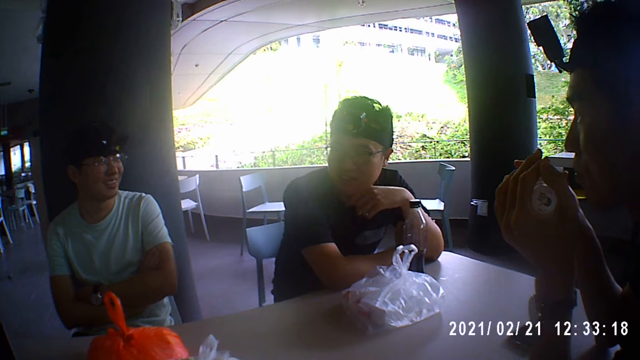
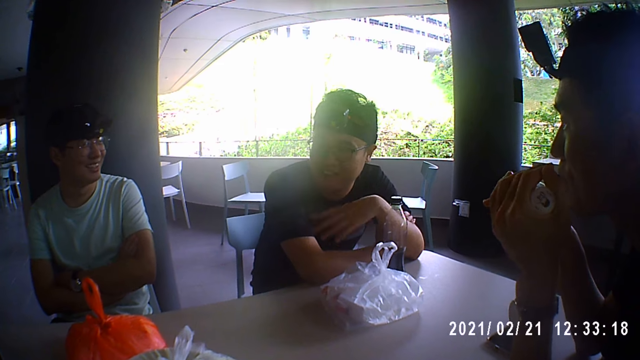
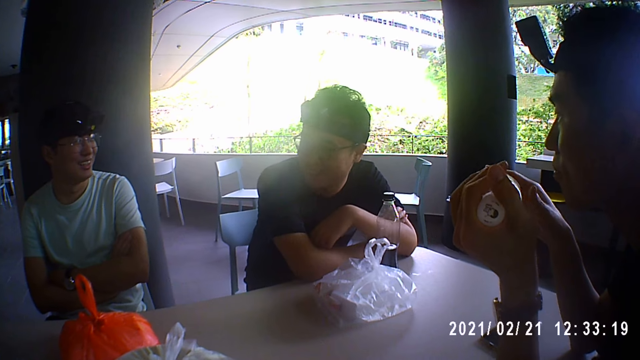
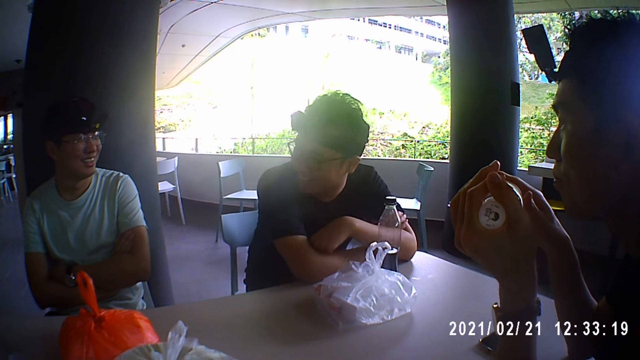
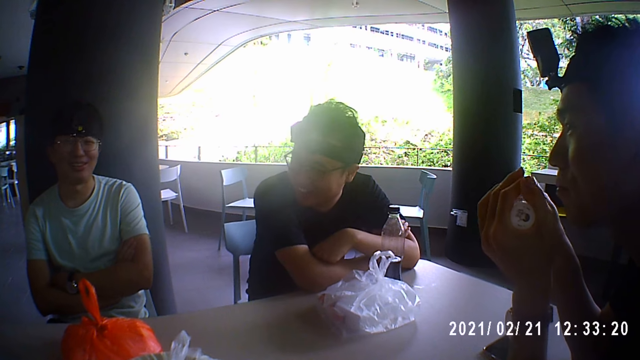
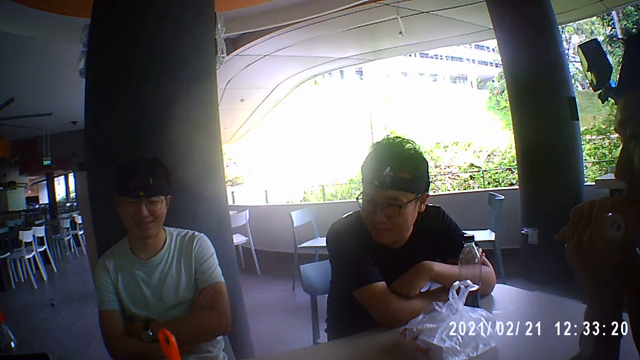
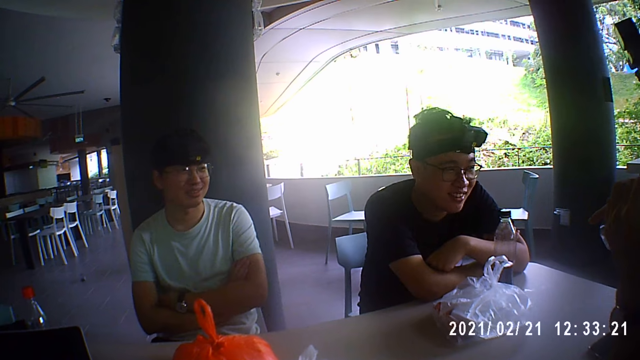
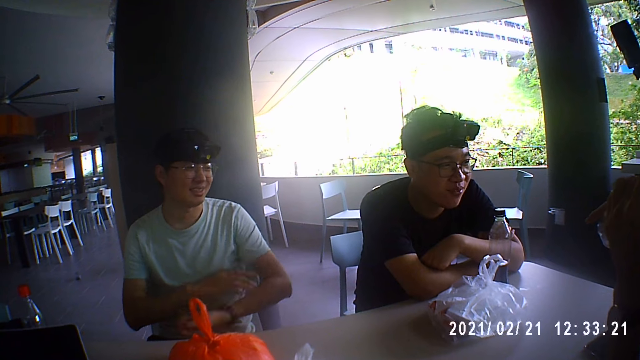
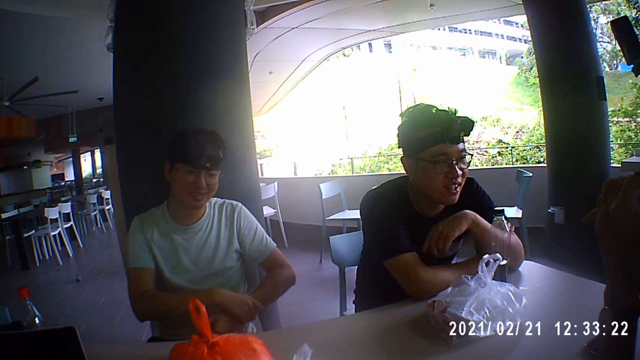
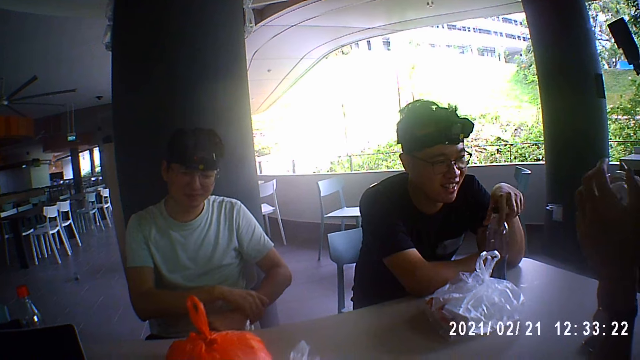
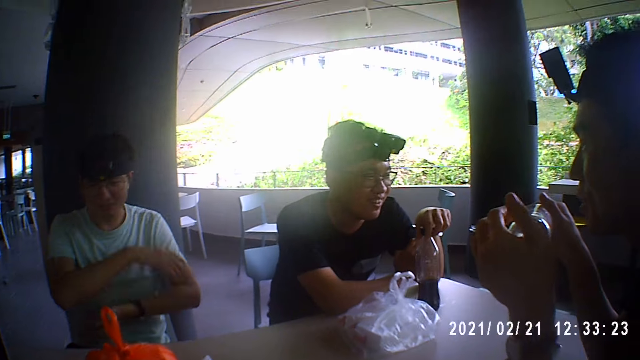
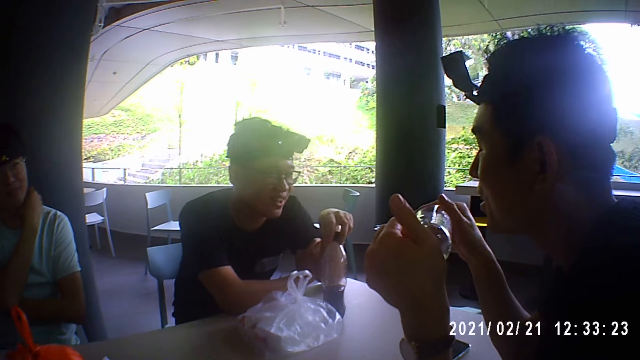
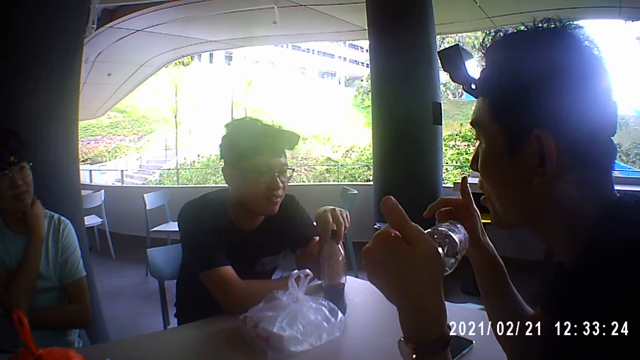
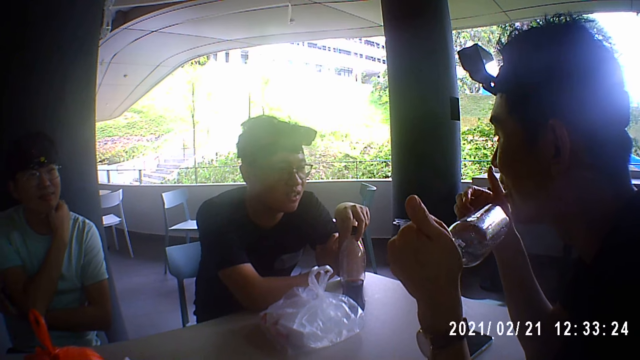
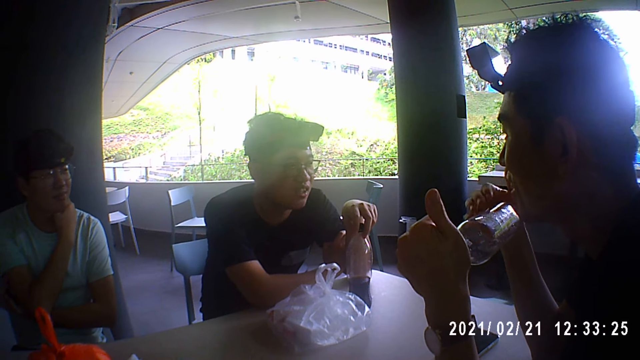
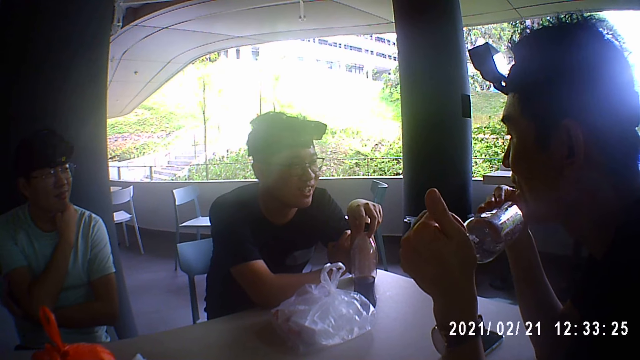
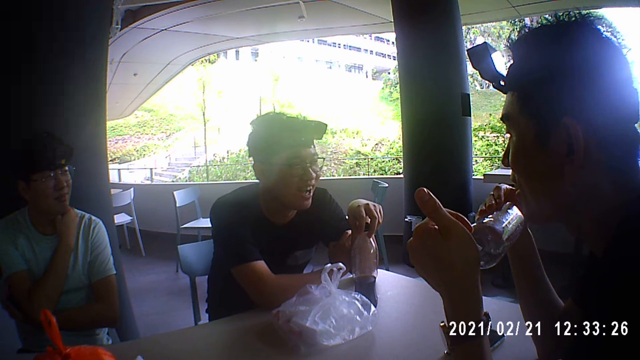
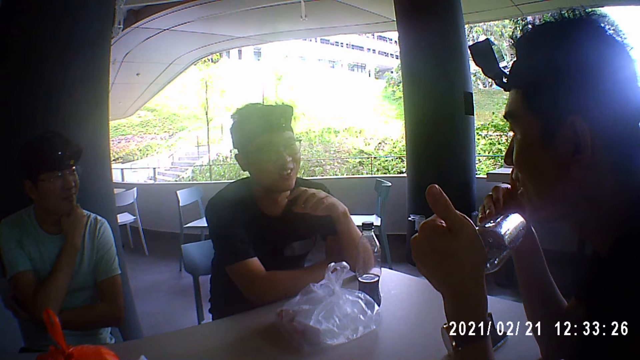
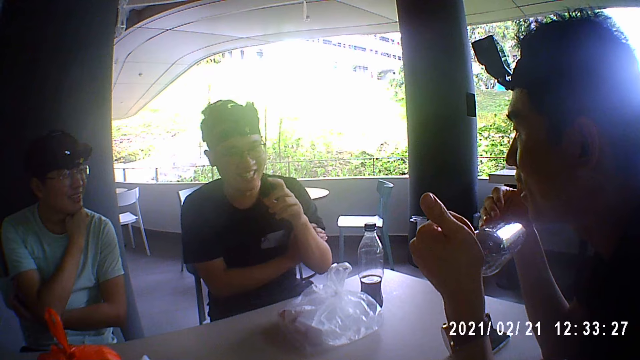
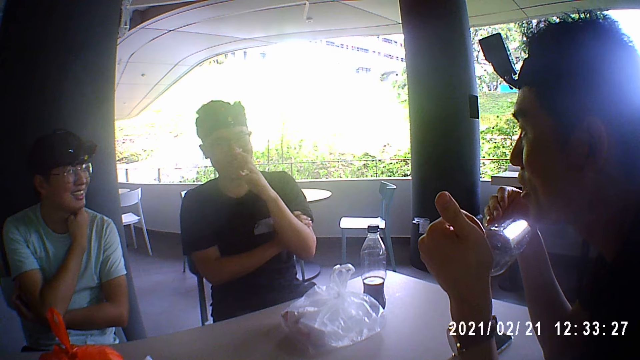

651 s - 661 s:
A man places his left hand on his right hand. Another man adjusts the wrist watch on his left hand with his right hand. The first man touches the bottle on the table with his left hand. A third man holds the bottle with both hands. The second man touches his neck with his right hand. The first man interacts with the third man.

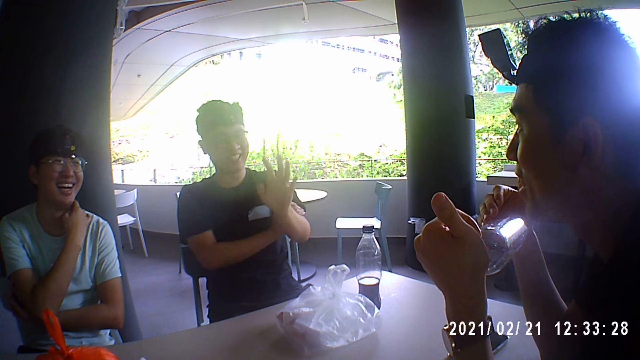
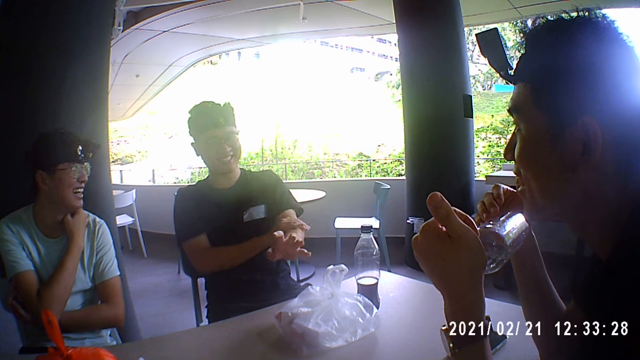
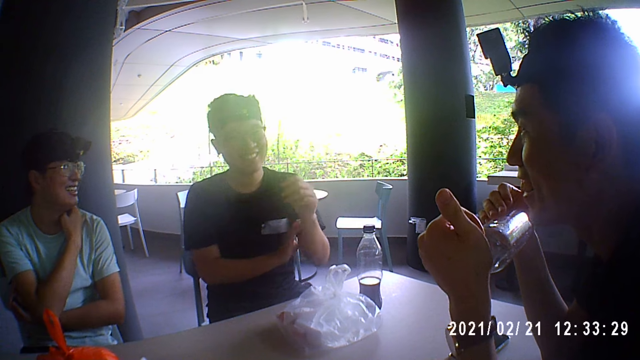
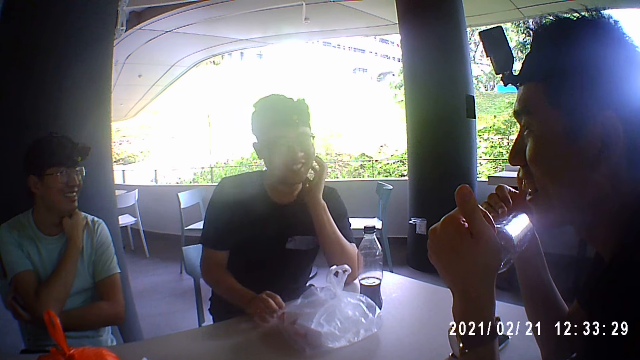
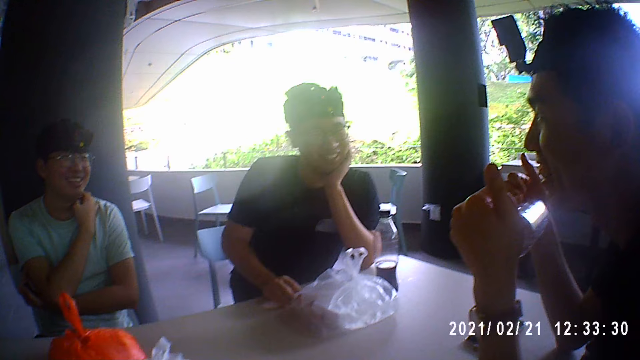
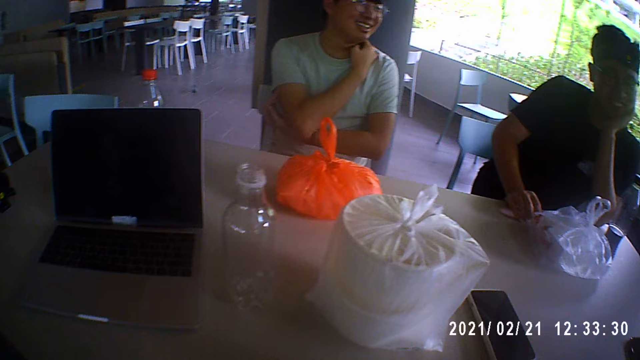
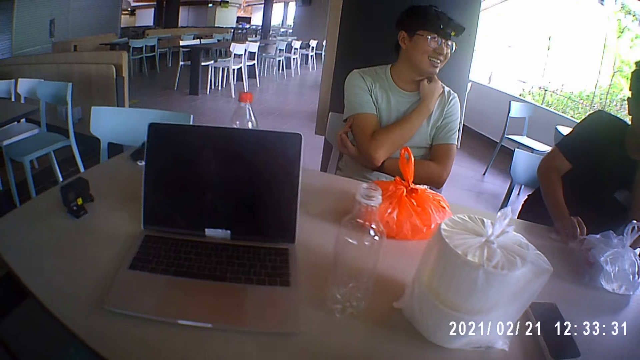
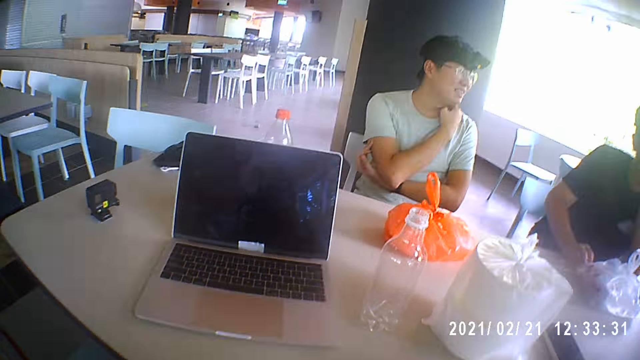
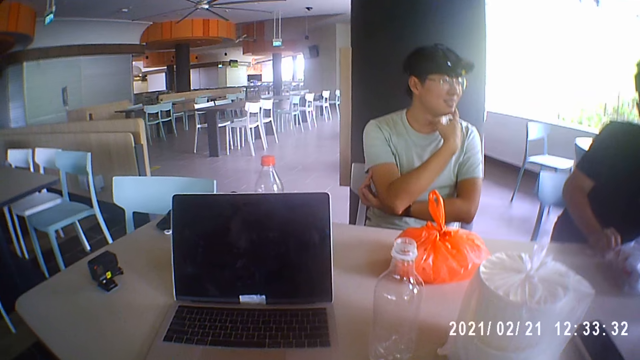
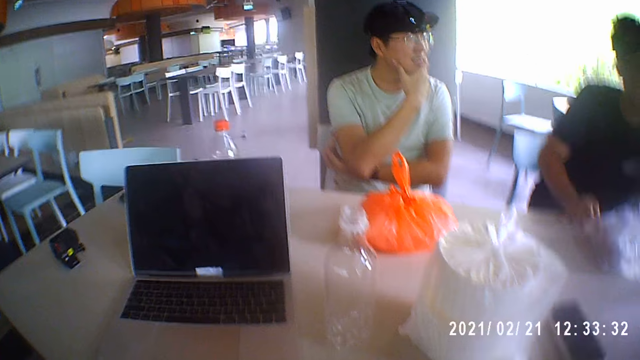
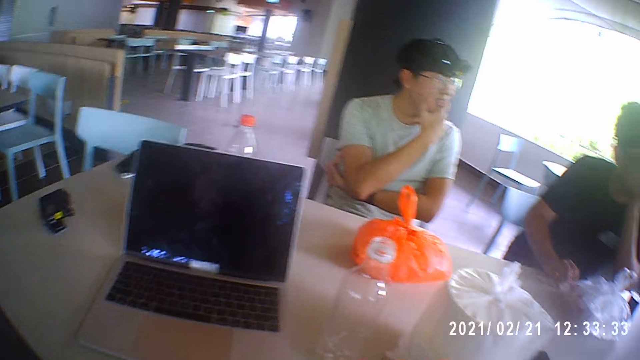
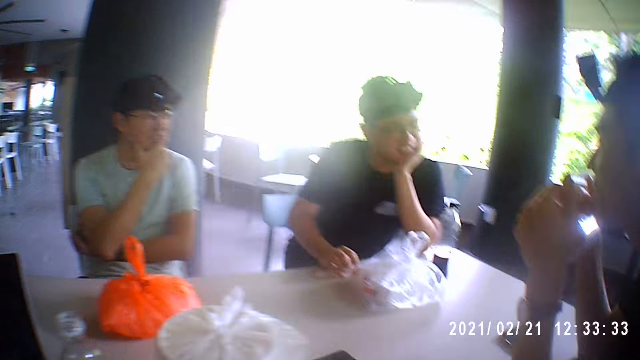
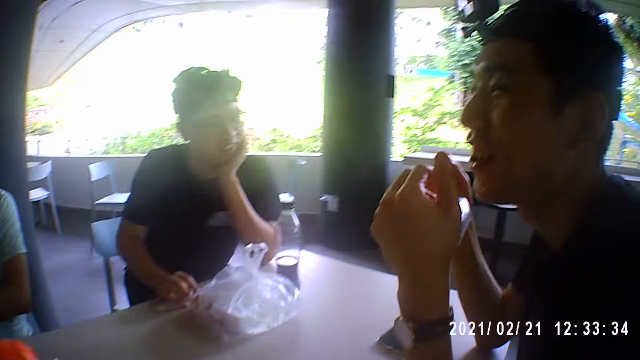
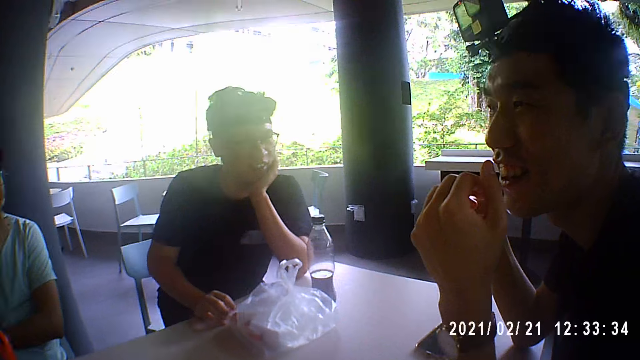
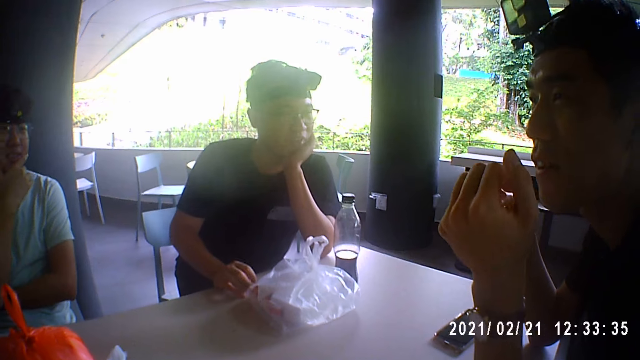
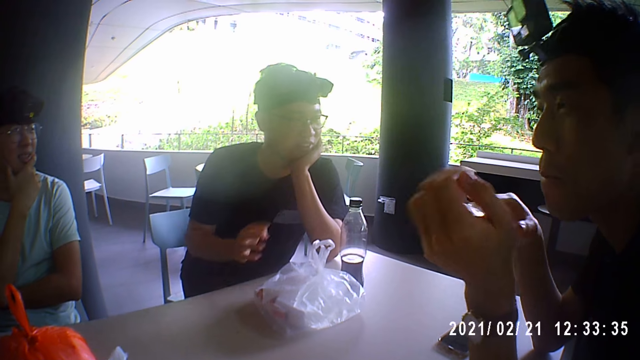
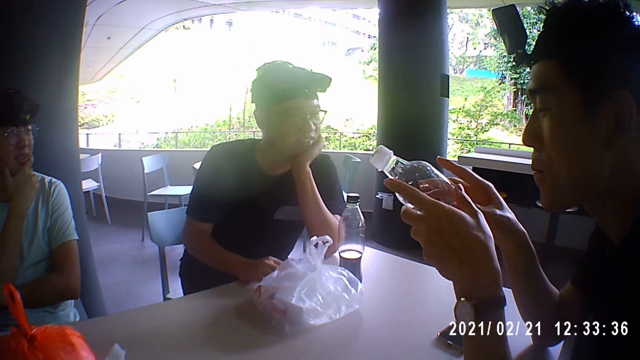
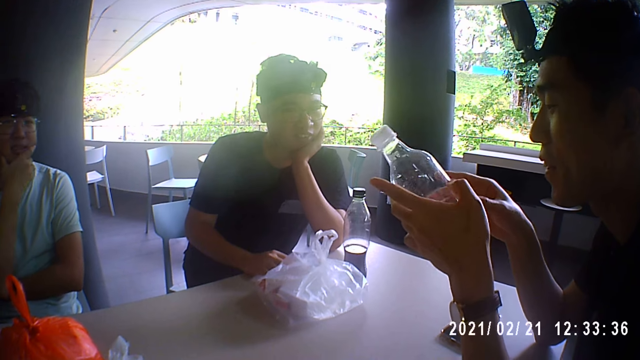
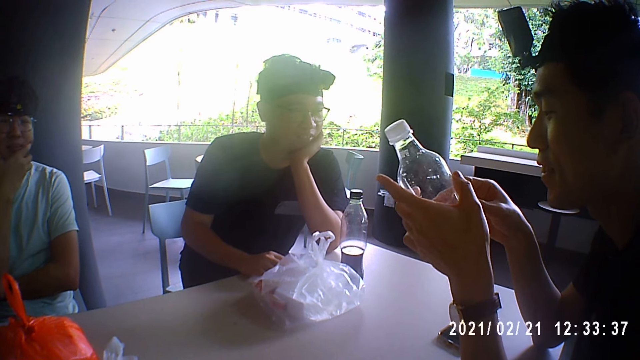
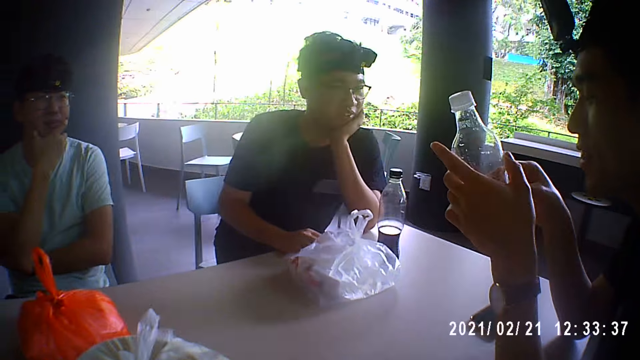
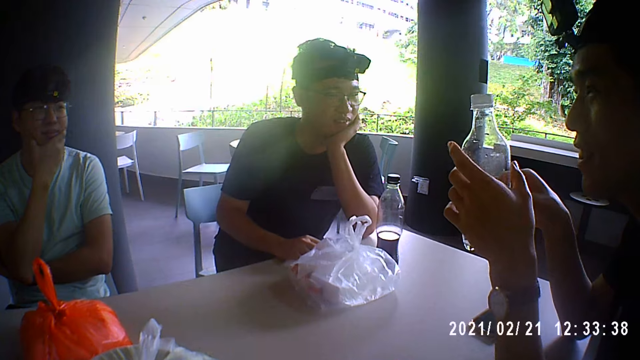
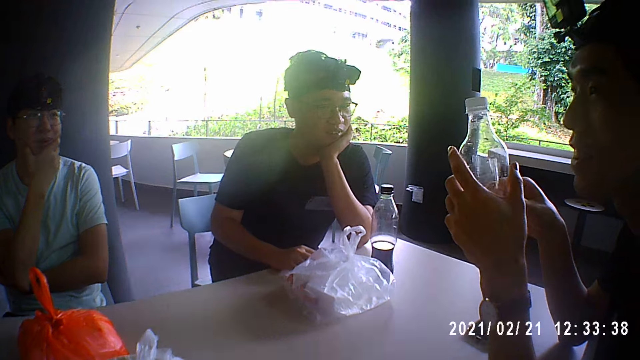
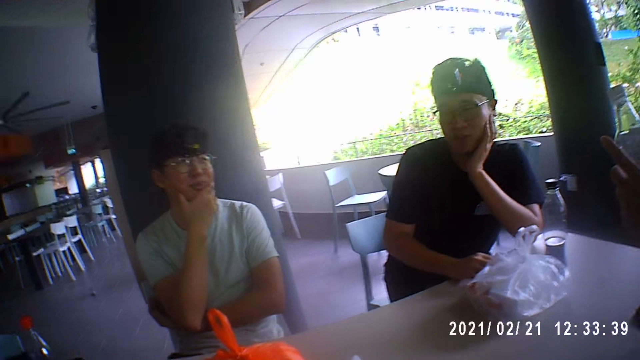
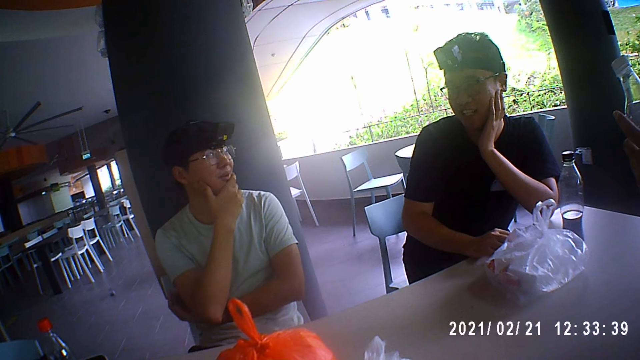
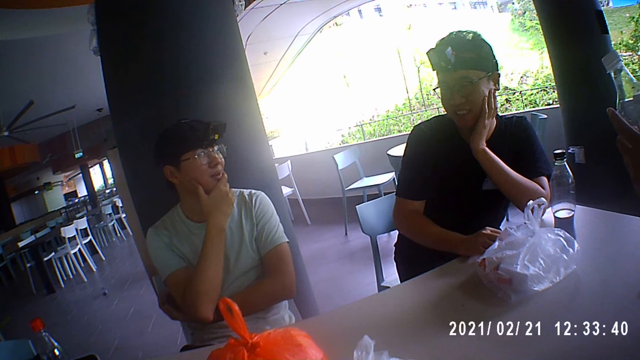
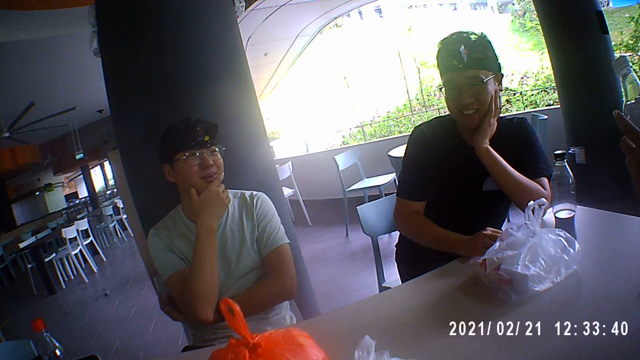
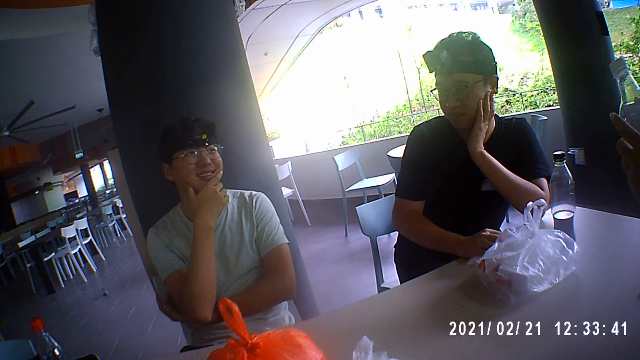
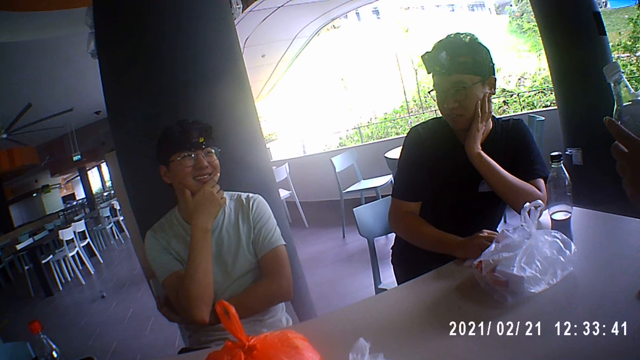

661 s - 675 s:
The third man interacts with the second man. The first man places both hands on the table and rests his jaw on his left hand. The camera wearer looks around the hotel. The third man dialogues to the camera wearer. The second man touches his jaw with his right hand. The camera wearer interacts with the first man. The third man interacts with the camera wearer. The first man places his right hand on the table. The first man interacts with the second man.
